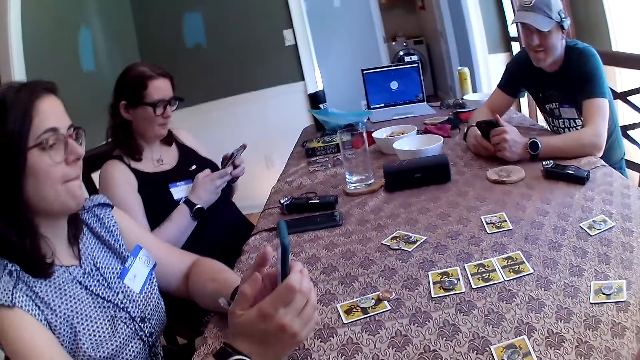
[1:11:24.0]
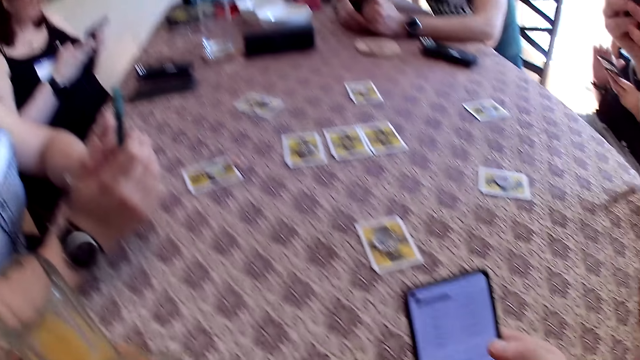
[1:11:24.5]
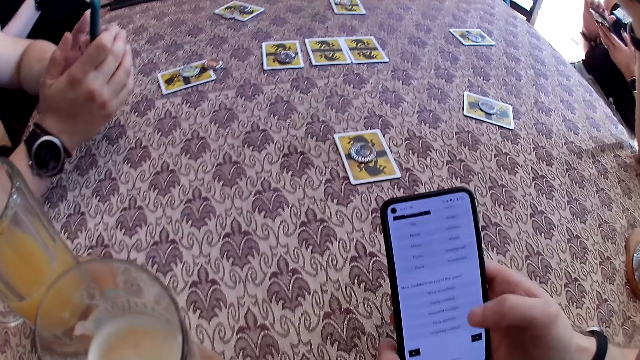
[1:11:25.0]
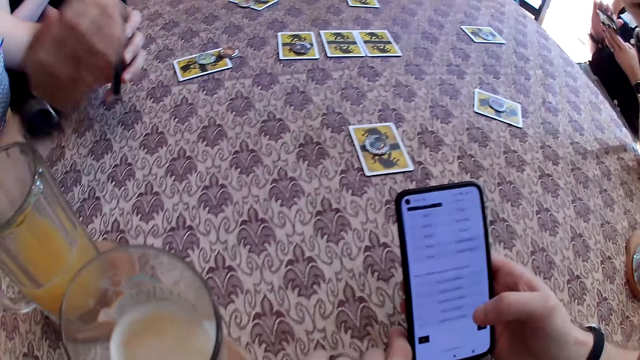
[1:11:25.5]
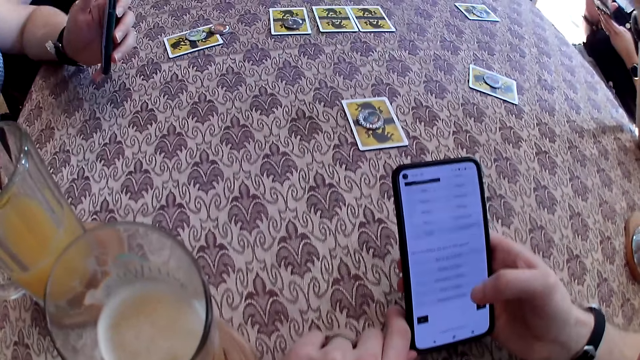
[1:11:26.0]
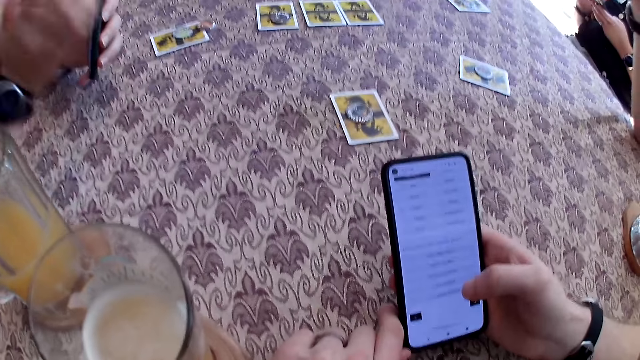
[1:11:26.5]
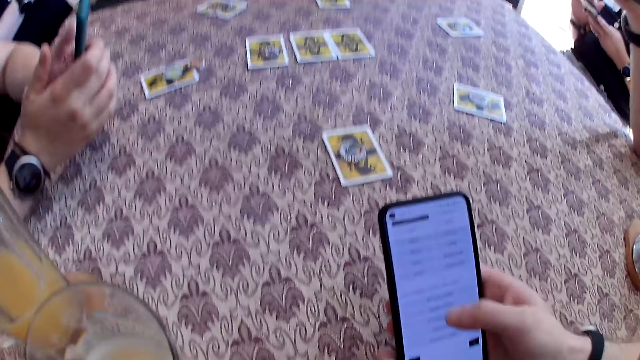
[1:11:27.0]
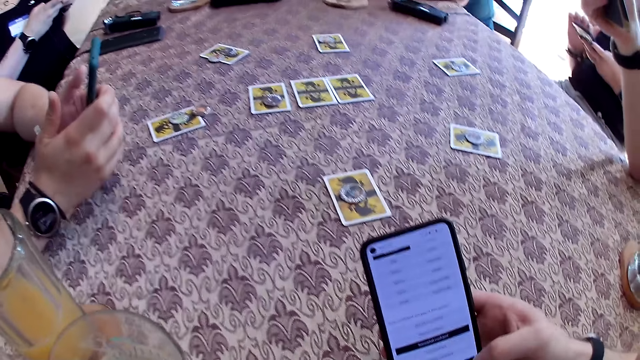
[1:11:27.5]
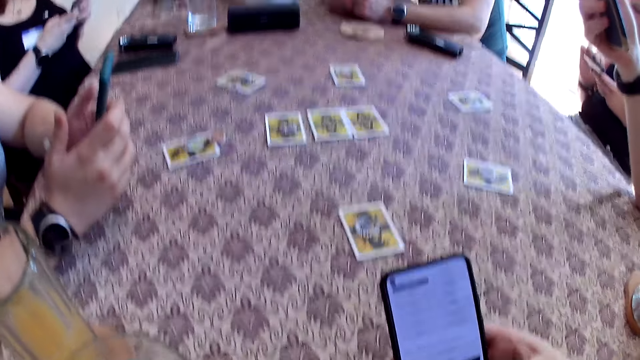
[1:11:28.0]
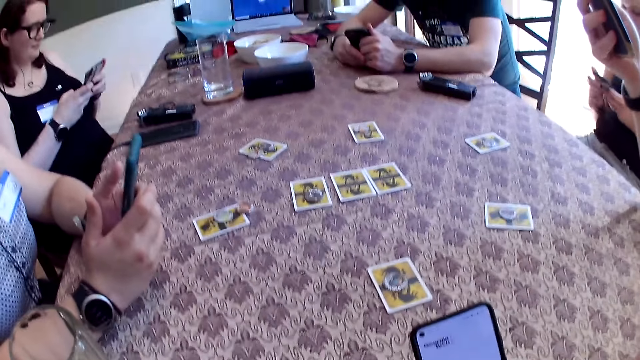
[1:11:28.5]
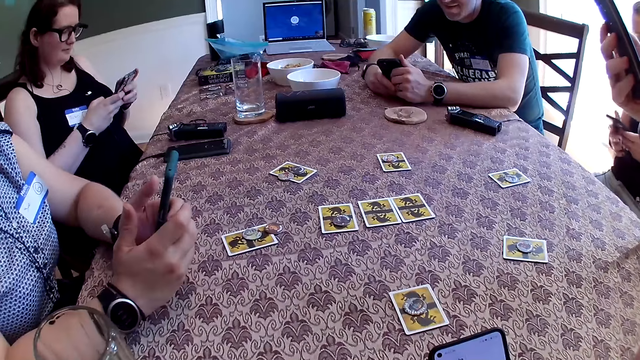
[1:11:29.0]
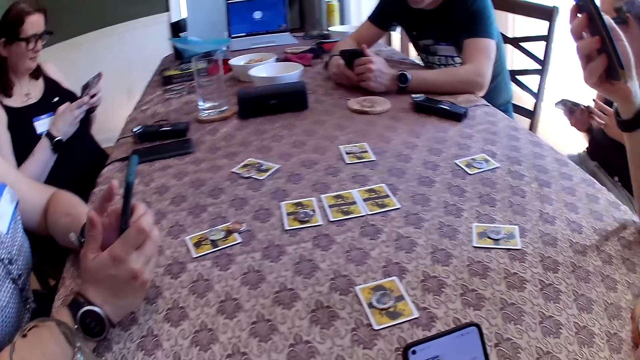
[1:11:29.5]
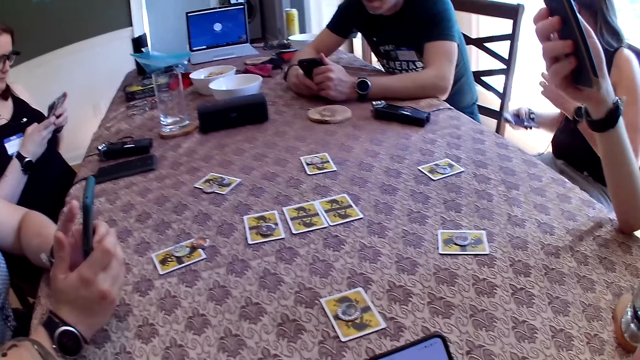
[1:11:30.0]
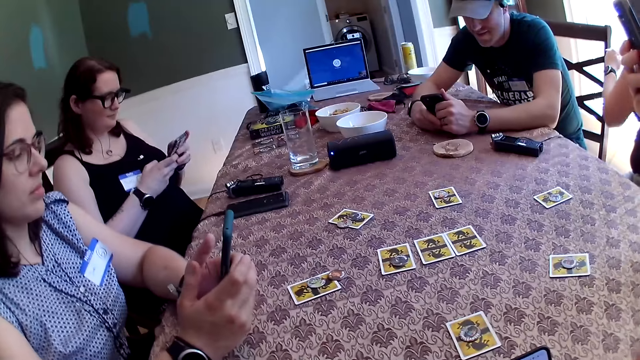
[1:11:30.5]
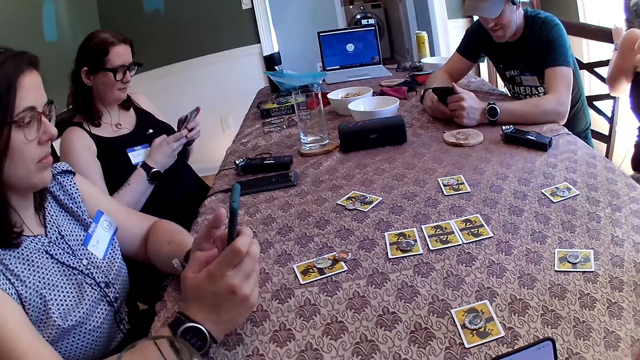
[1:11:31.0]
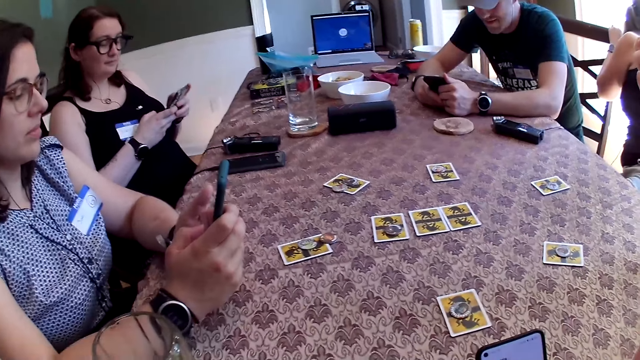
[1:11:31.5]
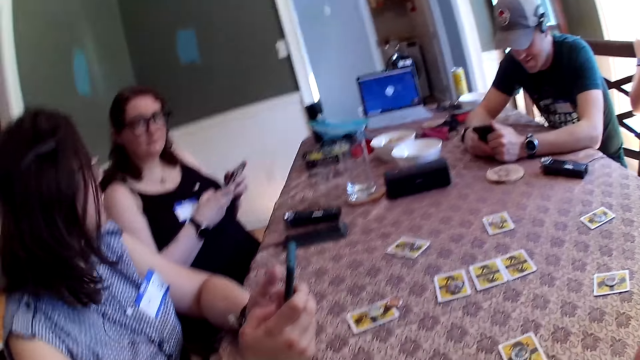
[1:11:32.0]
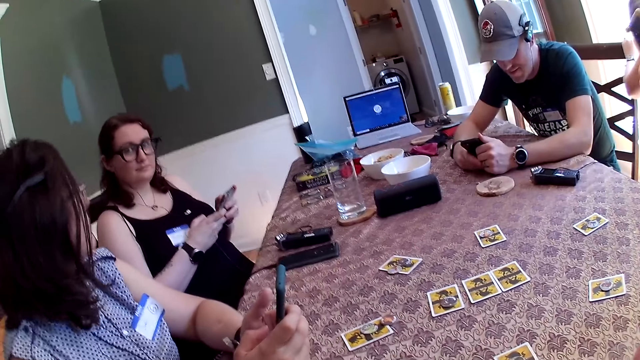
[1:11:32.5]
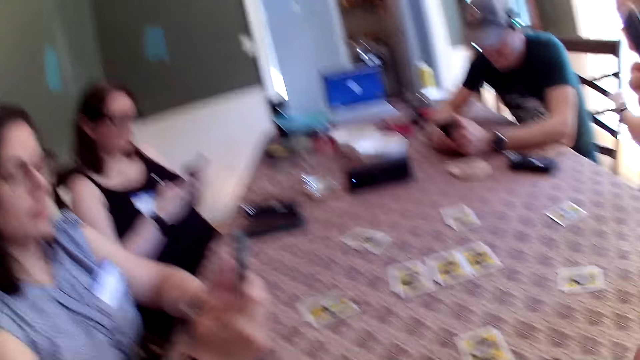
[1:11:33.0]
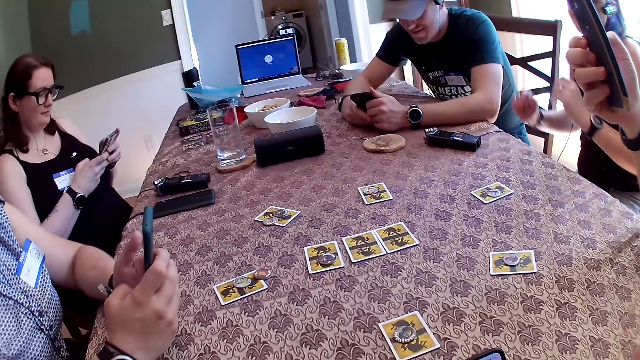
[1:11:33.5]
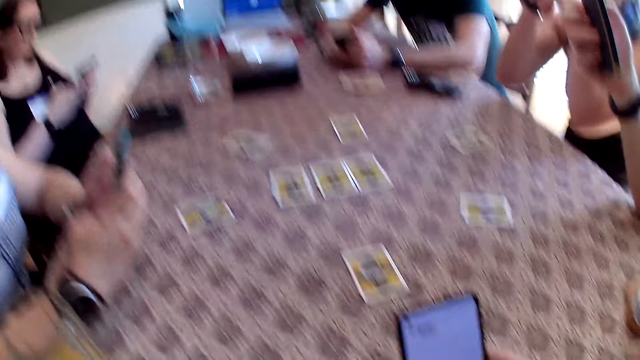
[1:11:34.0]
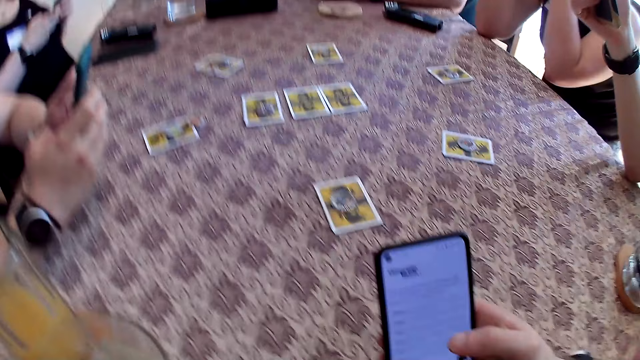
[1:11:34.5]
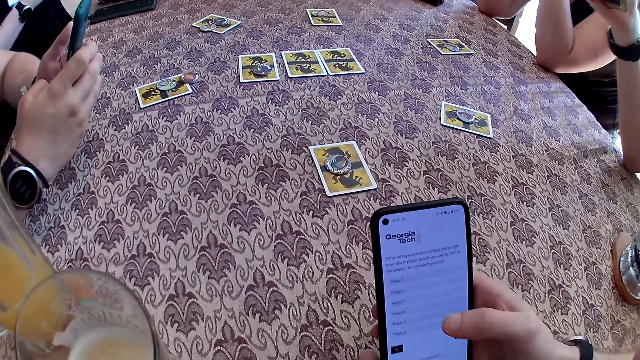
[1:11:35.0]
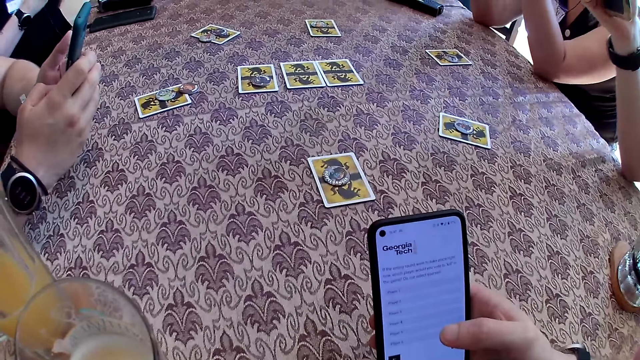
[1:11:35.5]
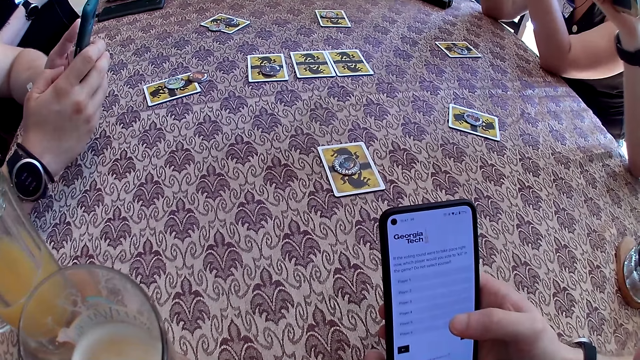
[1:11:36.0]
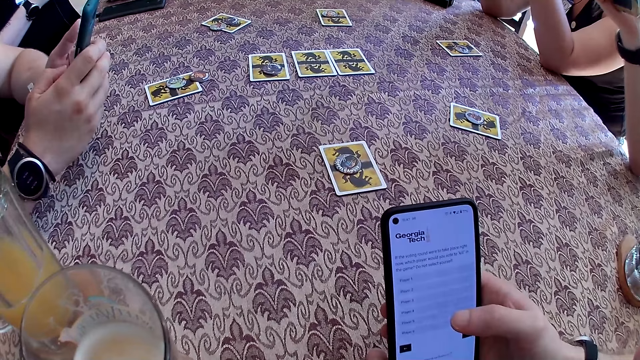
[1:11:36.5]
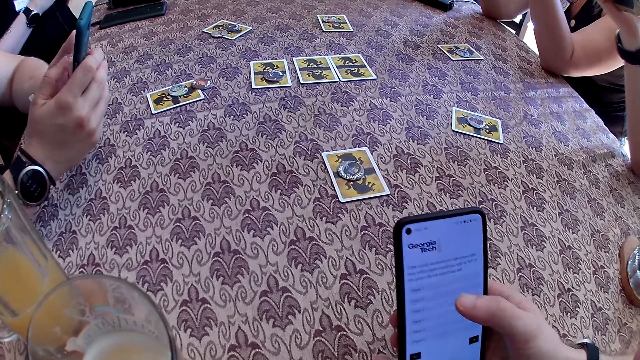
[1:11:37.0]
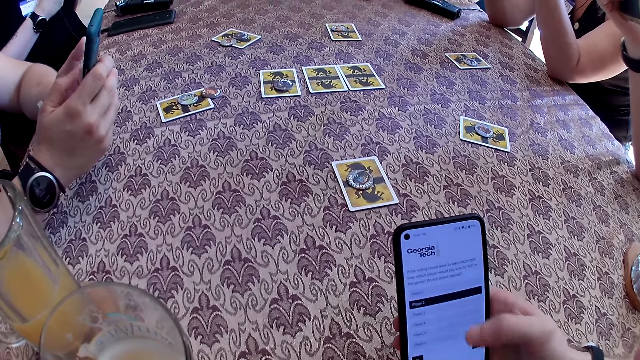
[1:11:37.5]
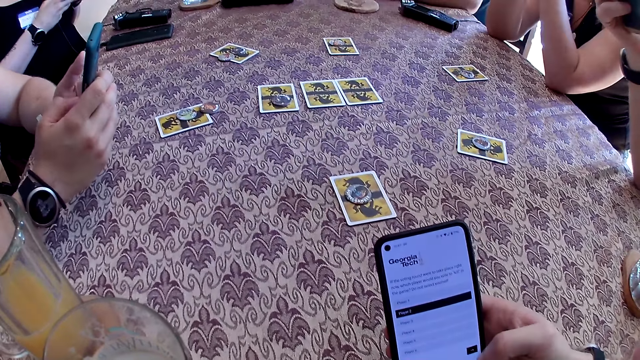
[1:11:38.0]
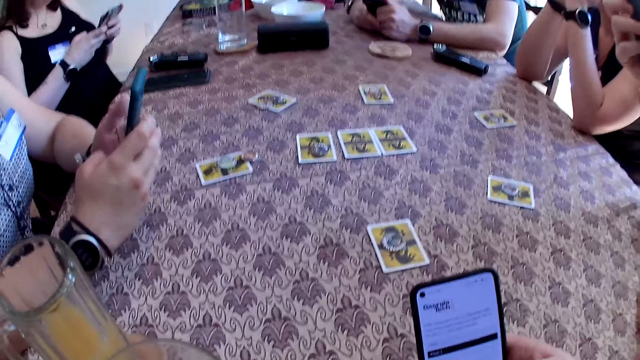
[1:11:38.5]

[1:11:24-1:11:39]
The woman removes her right hand from the phone. The woman operates the phone with both hands. Another woman removes her left hand from the phone. The camera wearer talks to people. The other woman places her left hand on a chair. The other woman removes her left hand from the chair. The other woman places both elbows on the table. The camera wearer scrolls the phone.

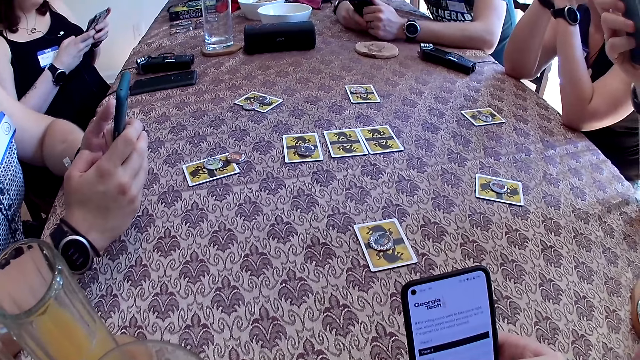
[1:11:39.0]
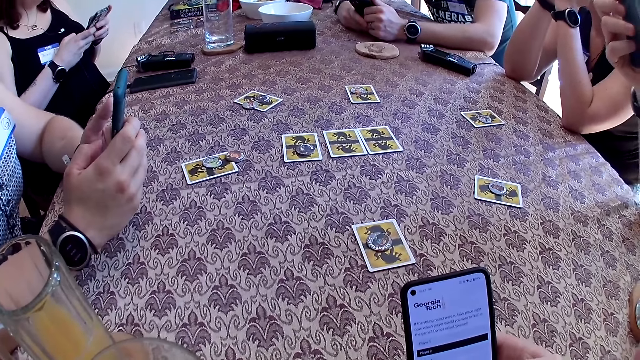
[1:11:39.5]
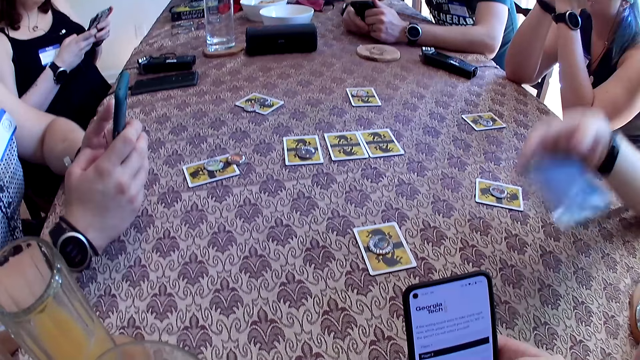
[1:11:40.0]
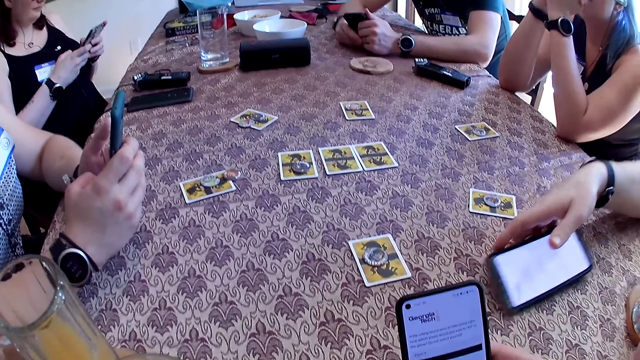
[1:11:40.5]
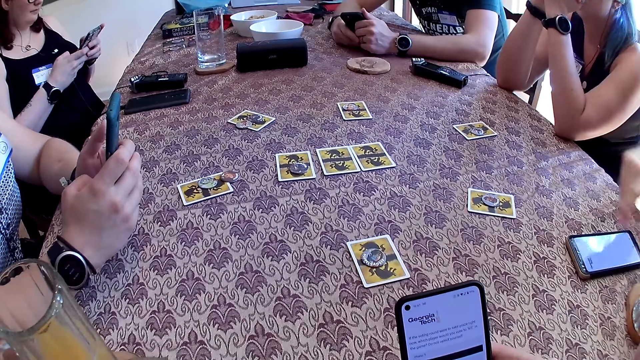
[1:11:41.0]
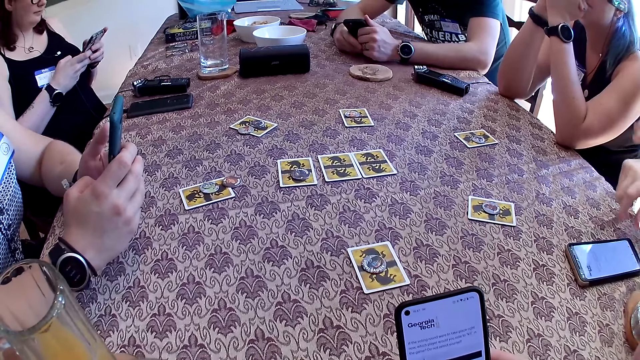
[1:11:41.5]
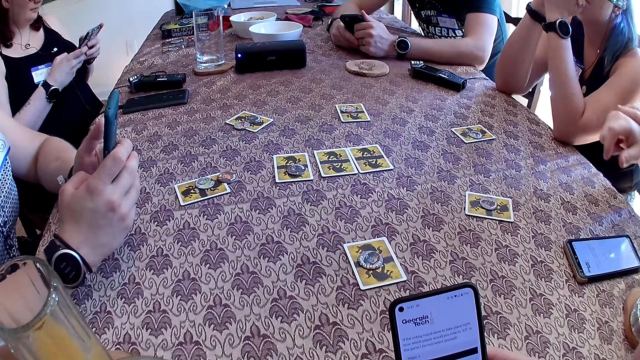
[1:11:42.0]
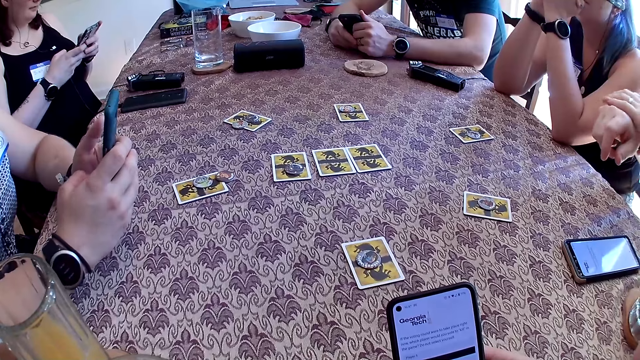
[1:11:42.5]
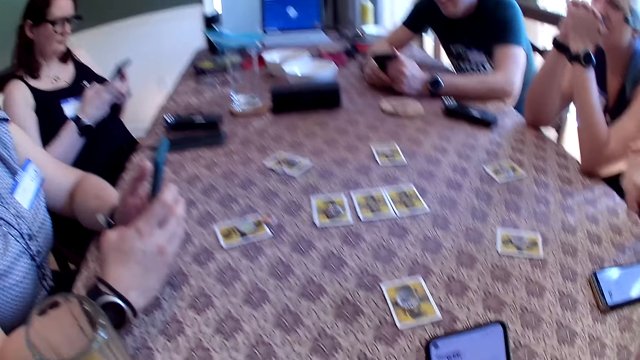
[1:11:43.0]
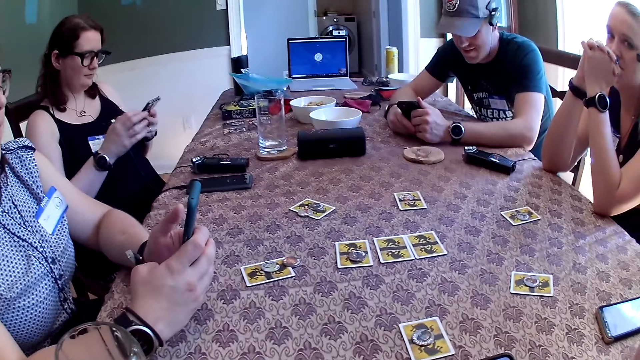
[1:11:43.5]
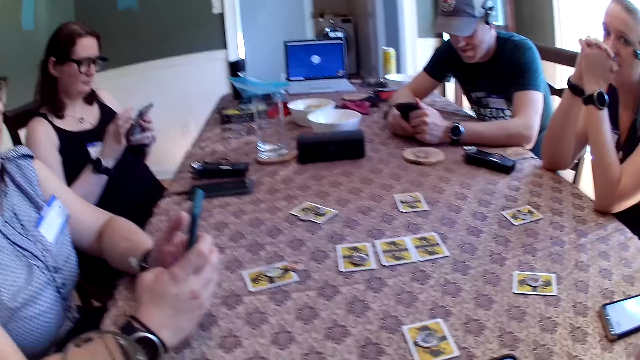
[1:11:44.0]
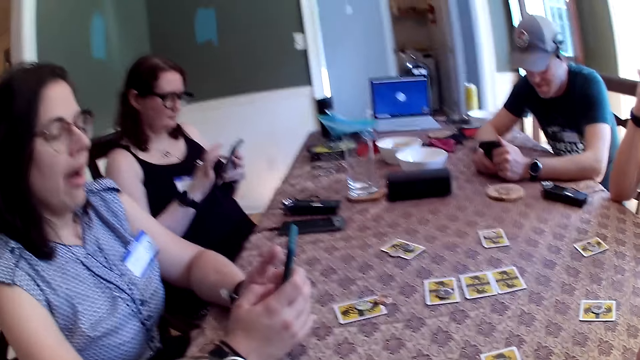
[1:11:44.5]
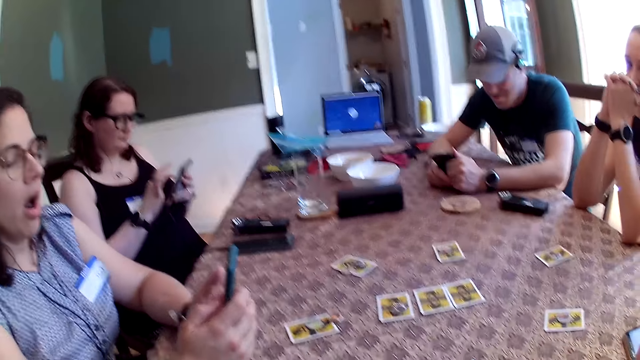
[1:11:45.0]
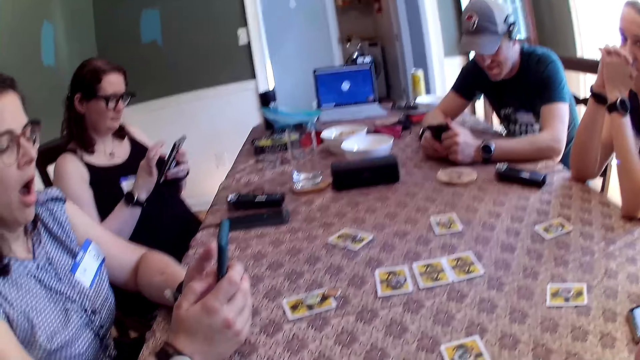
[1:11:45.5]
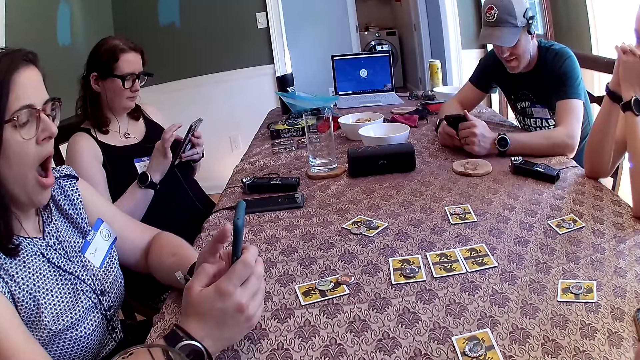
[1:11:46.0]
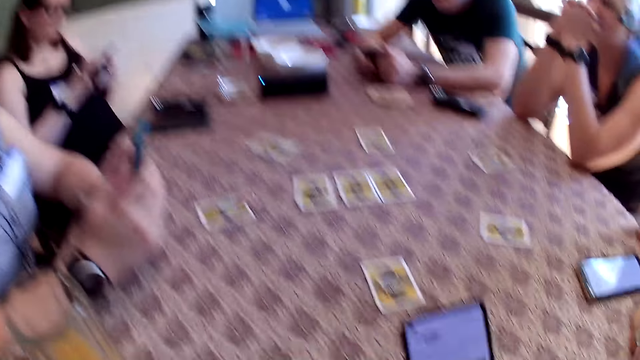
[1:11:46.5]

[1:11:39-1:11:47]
The man drops the phone on the table with his right hand. The camera wearer talks to people.
